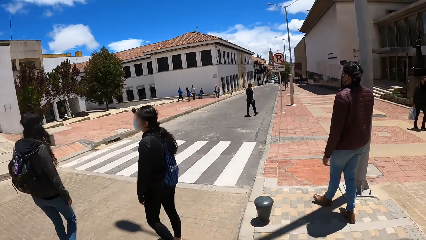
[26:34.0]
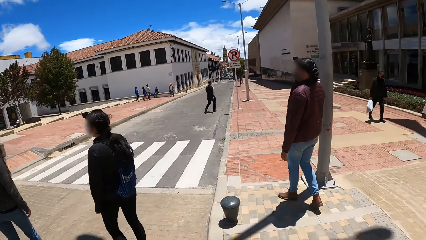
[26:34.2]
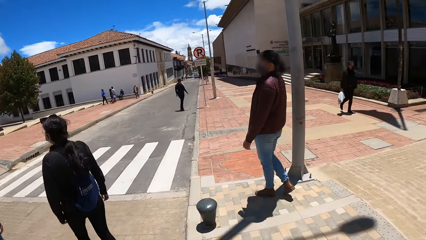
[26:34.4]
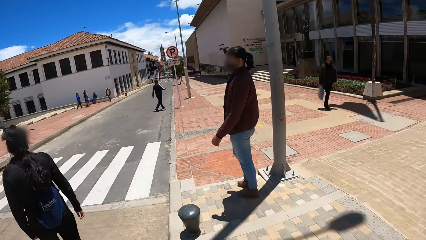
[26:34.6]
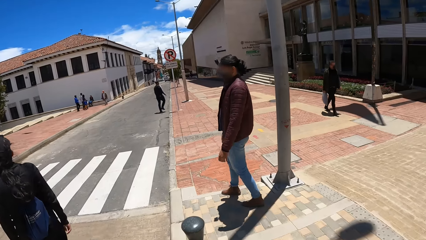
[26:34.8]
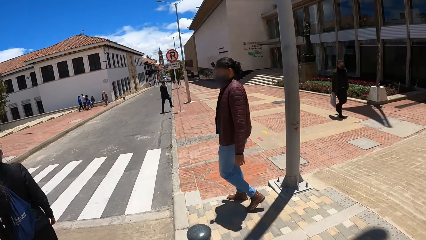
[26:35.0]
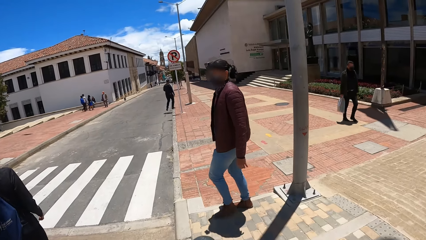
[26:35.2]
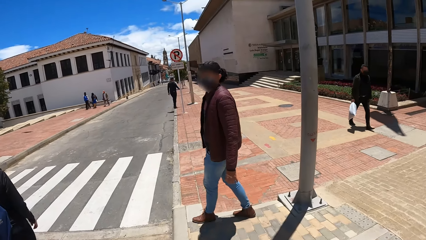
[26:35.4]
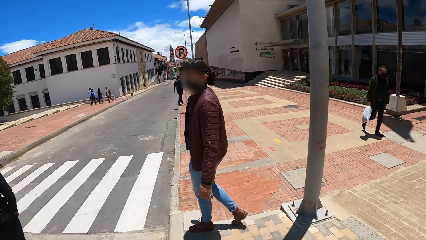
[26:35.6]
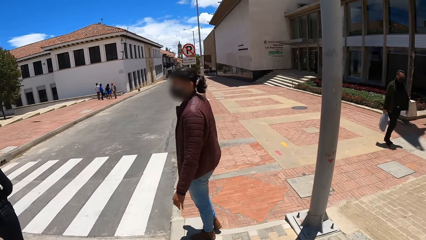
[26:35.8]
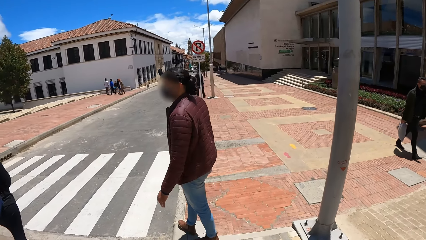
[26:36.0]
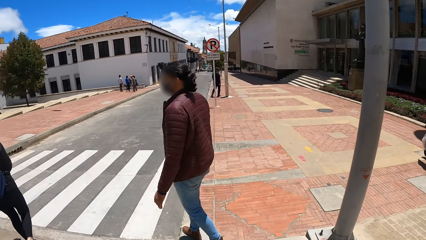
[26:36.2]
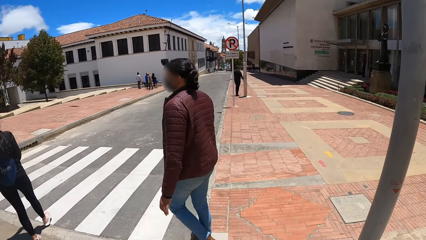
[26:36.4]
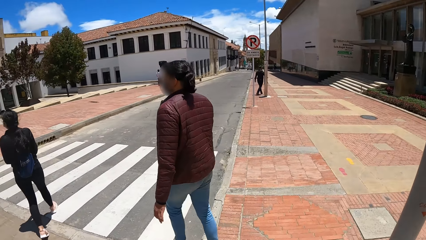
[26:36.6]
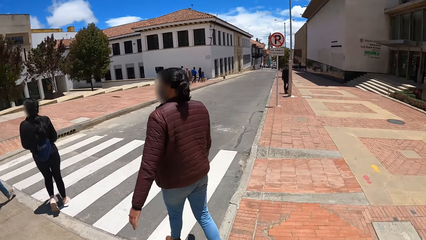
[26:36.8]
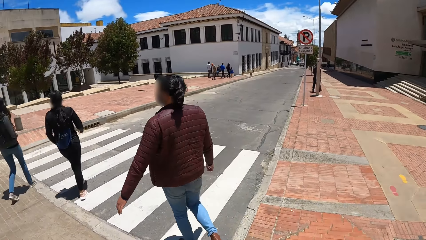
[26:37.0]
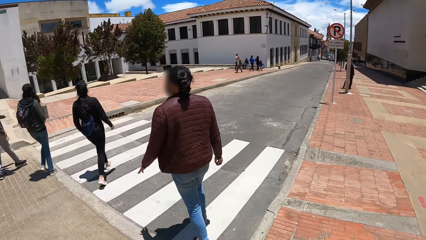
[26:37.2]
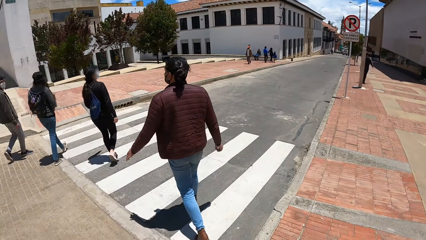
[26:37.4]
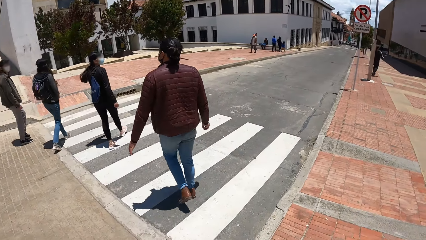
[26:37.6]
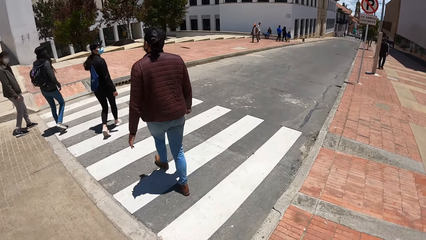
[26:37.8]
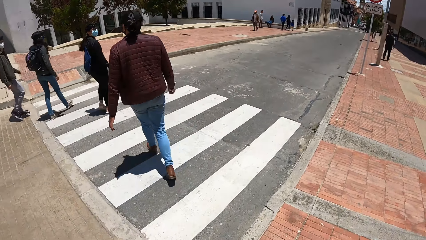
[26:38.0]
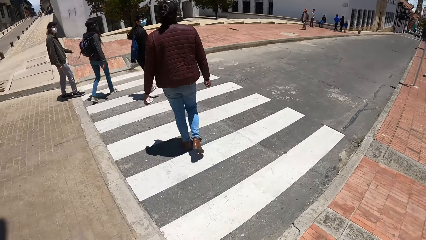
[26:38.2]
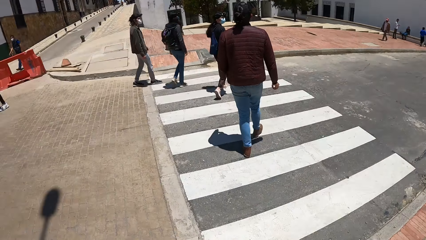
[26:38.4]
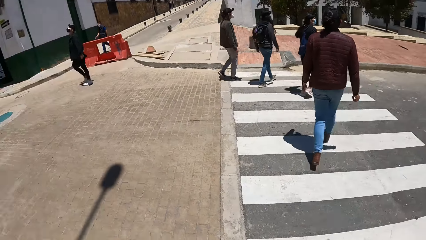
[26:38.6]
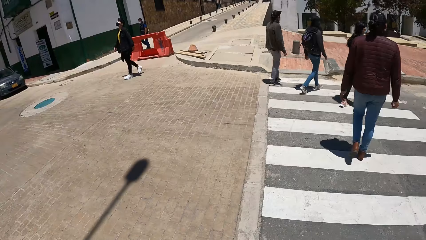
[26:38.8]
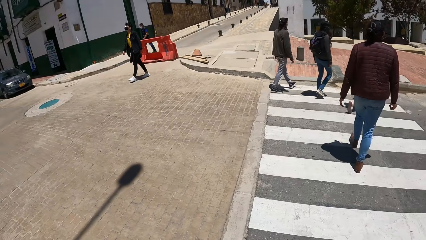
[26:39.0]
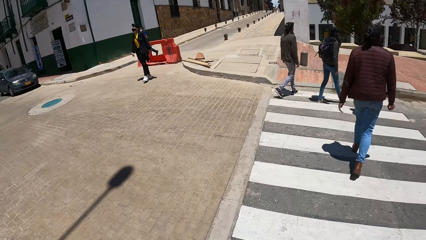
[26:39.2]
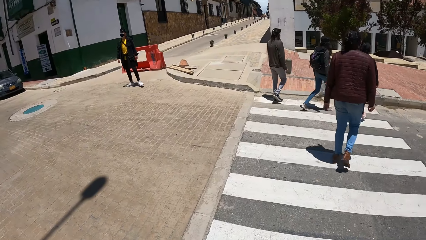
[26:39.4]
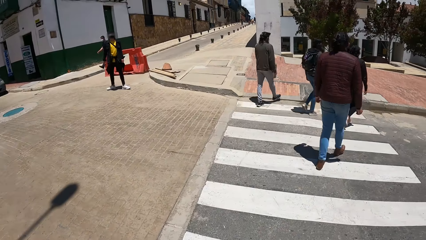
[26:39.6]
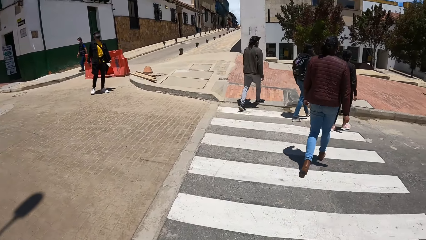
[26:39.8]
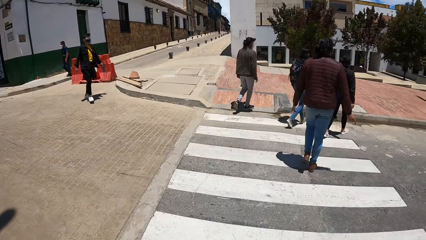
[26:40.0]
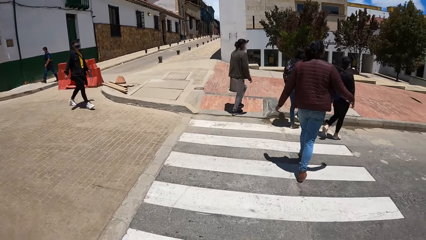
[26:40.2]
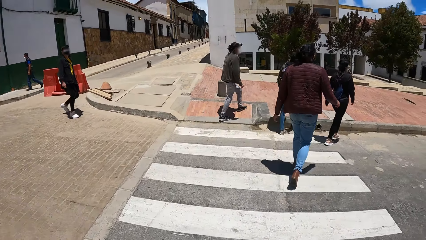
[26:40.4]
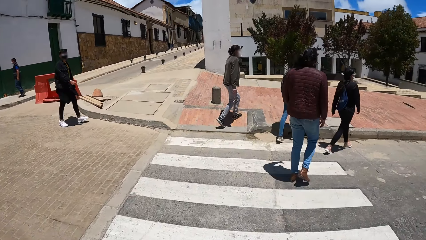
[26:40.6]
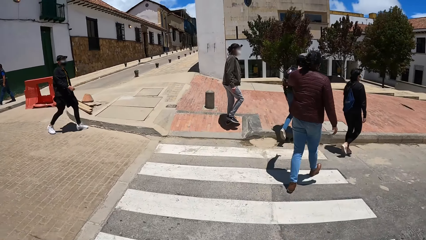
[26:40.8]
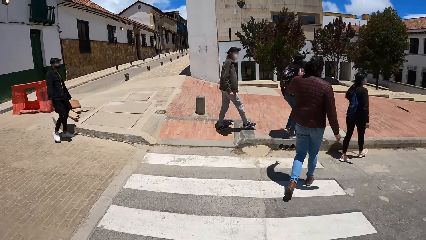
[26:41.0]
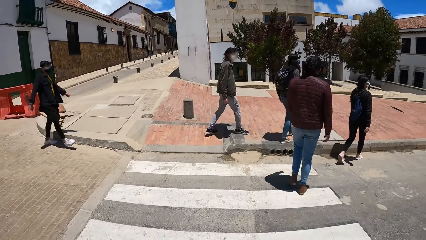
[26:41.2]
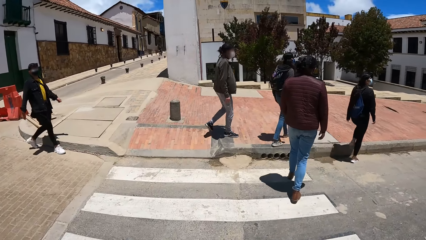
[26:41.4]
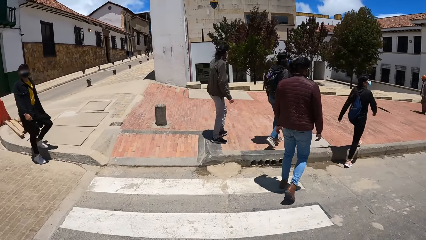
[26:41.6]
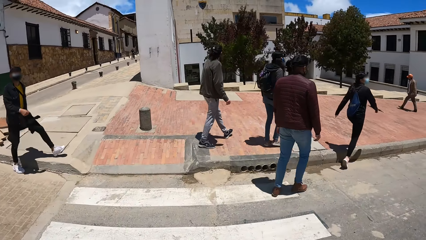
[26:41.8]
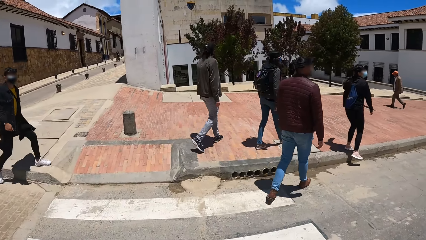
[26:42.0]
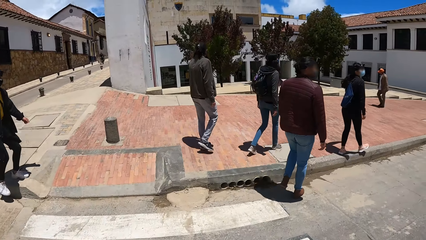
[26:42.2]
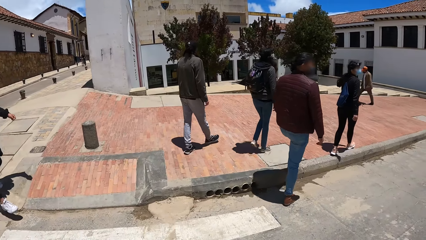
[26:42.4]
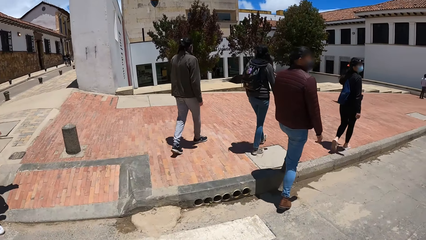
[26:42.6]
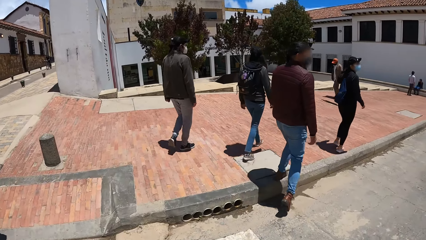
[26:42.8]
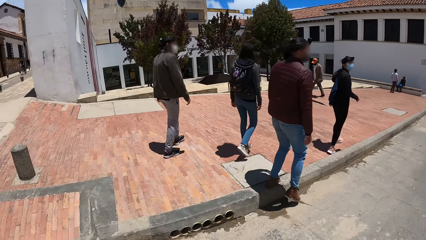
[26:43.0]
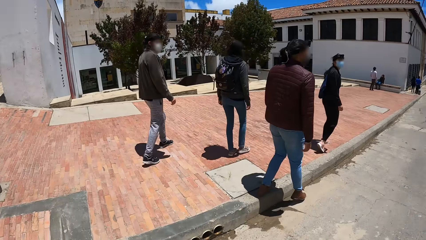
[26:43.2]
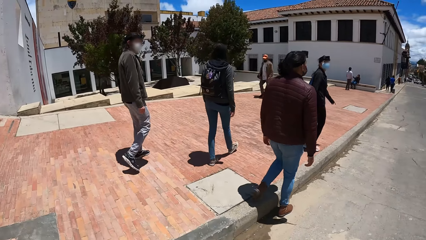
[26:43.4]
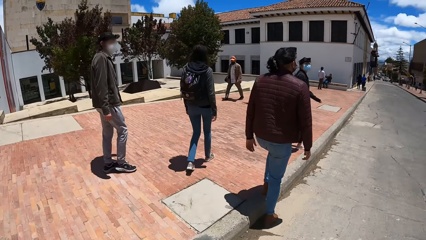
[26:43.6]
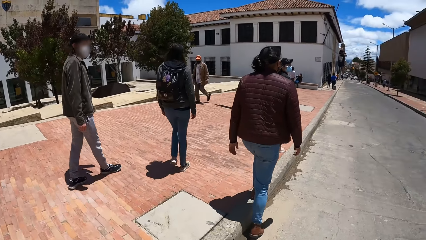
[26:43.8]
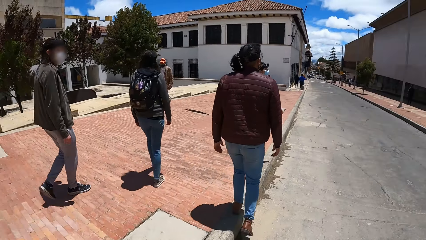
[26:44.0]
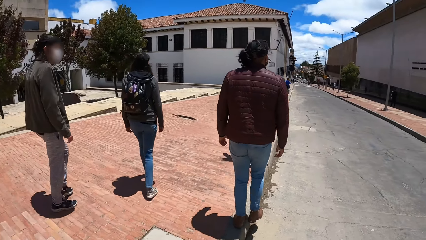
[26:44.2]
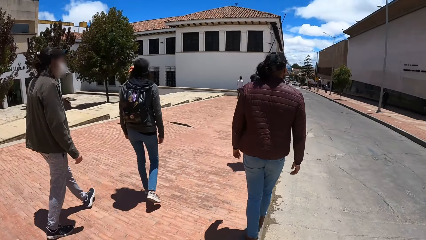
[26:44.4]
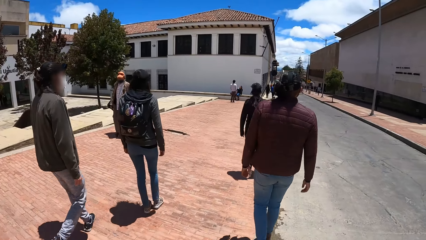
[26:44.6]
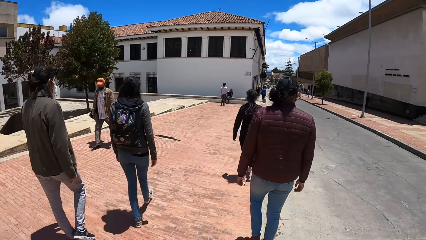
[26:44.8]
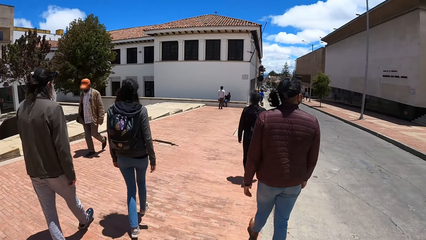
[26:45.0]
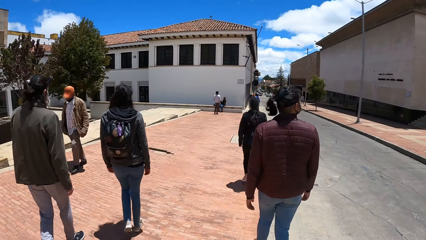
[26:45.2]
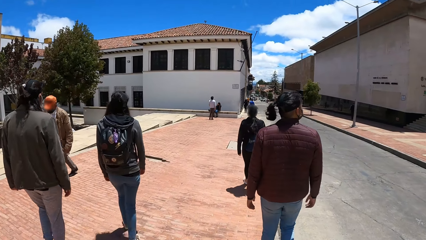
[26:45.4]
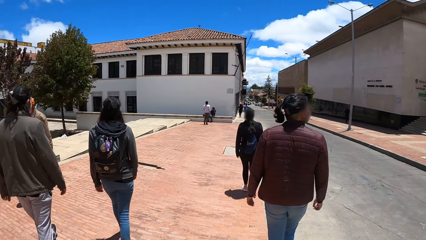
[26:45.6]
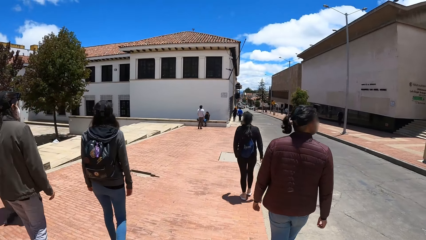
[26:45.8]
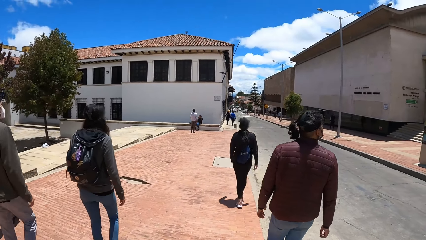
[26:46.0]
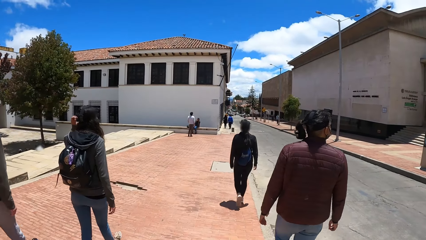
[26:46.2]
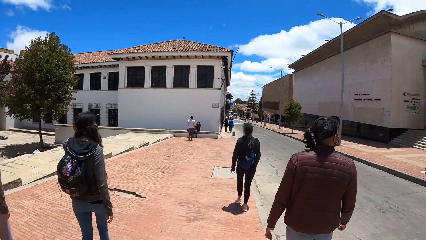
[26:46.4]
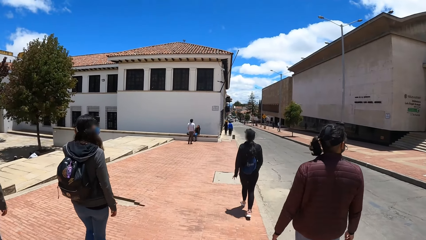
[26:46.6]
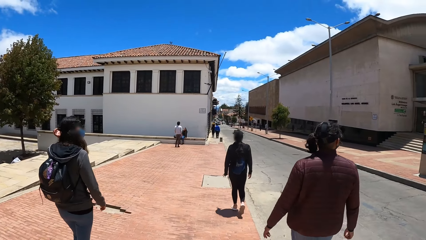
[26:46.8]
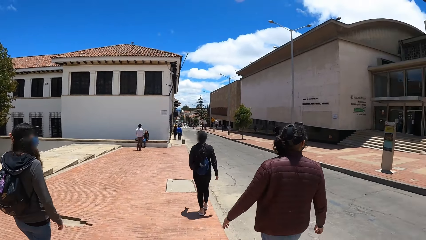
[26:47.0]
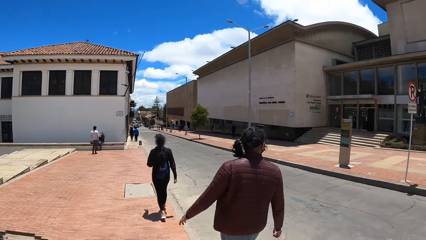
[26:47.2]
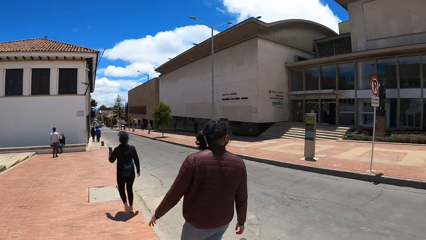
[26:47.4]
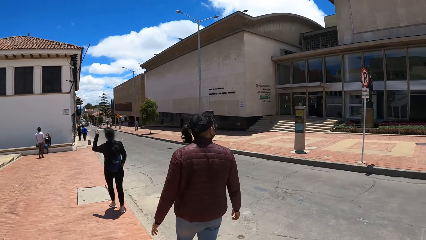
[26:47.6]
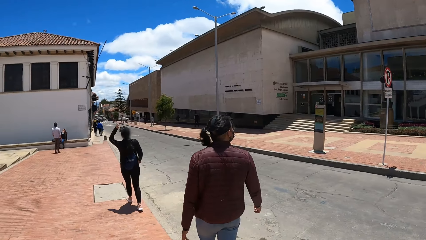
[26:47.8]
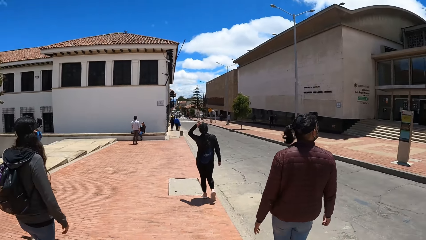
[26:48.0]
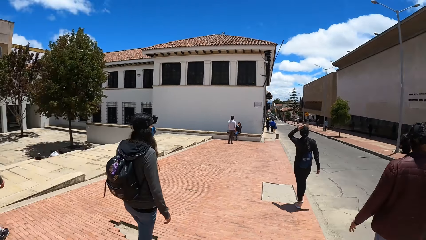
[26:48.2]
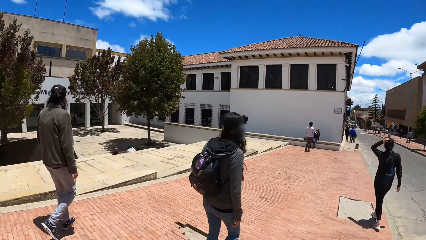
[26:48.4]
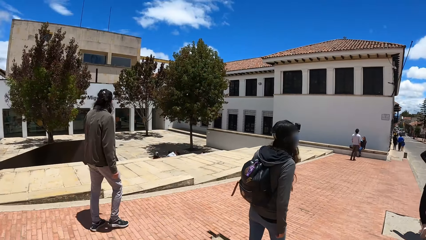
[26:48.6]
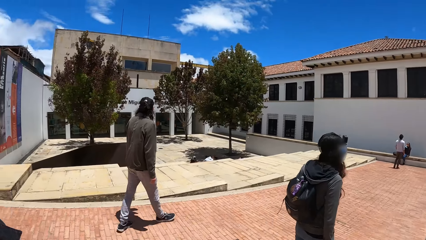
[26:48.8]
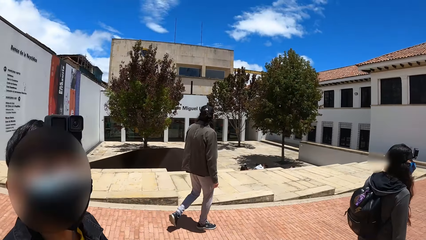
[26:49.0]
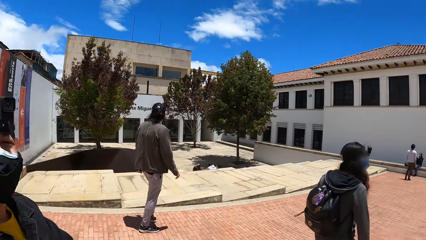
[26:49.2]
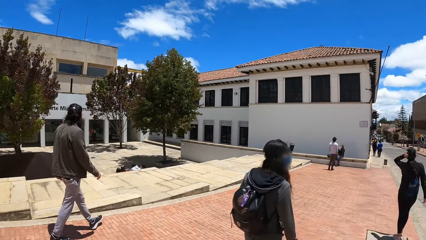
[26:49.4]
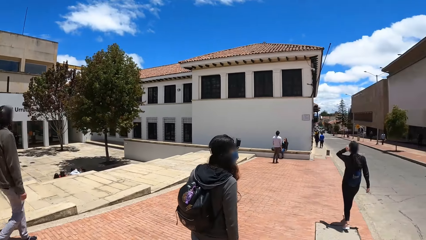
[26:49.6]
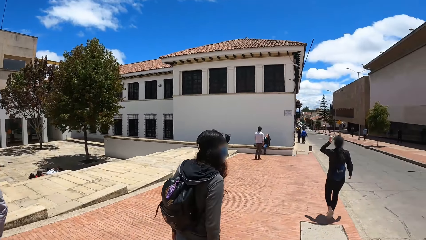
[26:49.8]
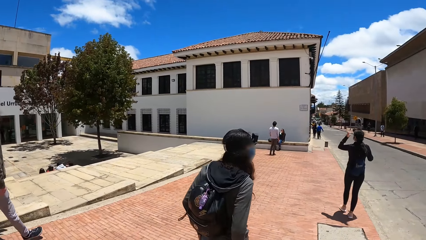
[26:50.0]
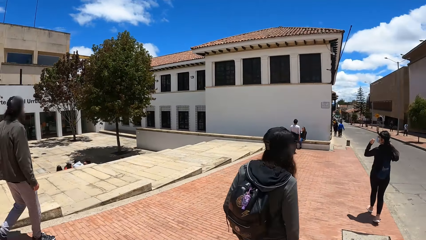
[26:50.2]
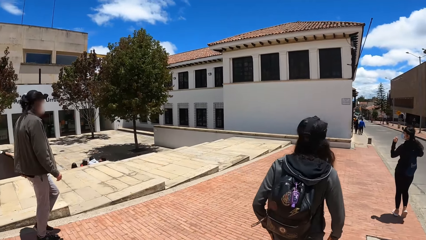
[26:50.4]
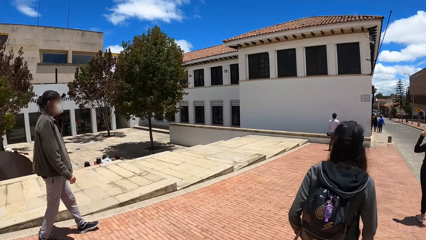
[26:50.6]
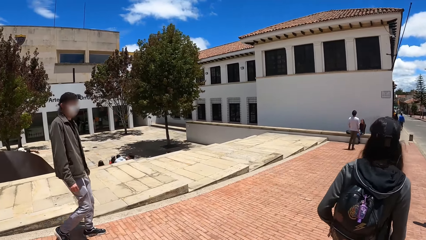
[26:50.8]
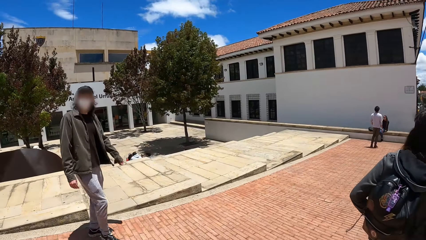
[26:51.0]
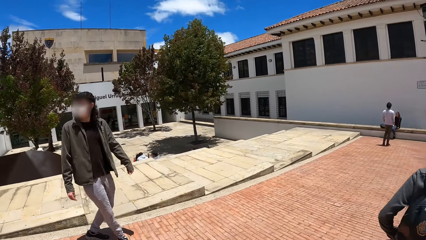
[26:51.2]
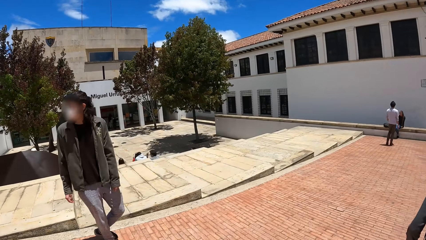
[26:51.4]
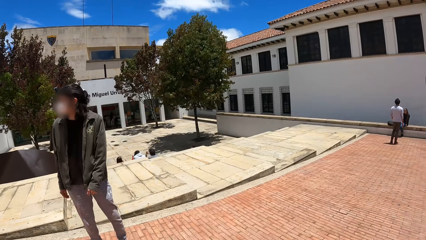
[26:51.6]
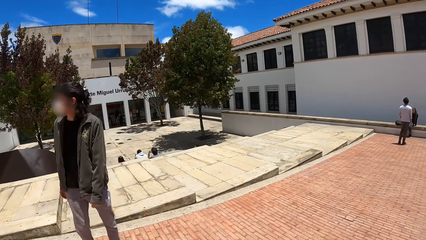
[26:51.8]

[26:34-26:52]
The camera wearer walks on the road. A man walks on the road.
